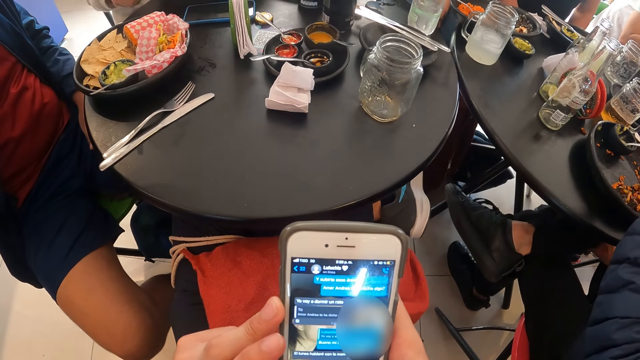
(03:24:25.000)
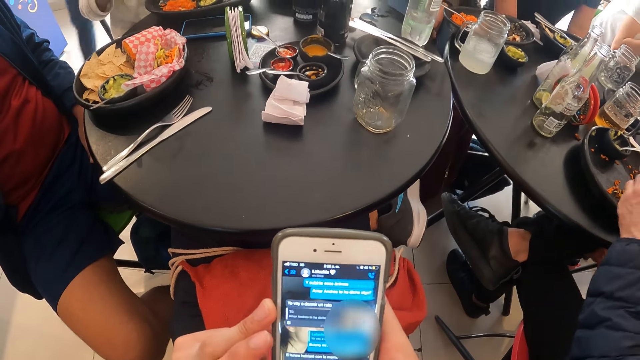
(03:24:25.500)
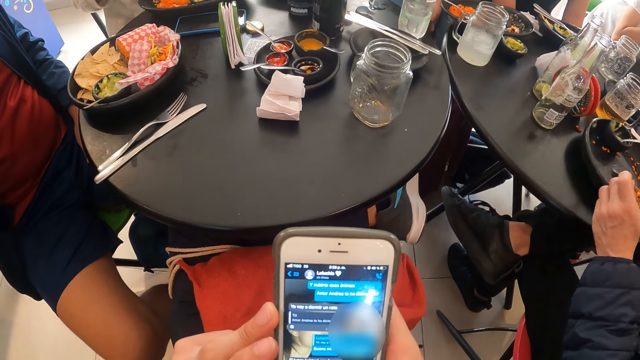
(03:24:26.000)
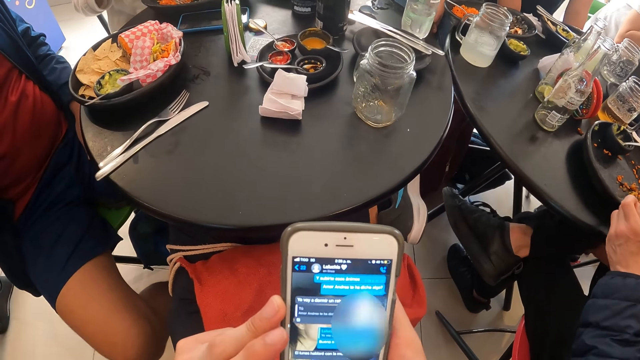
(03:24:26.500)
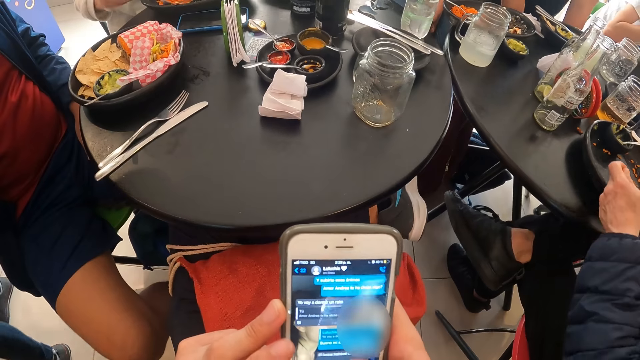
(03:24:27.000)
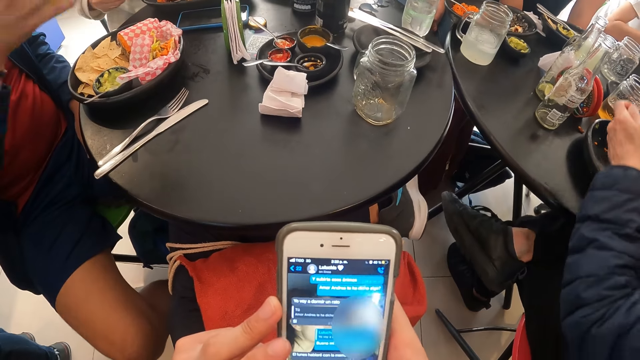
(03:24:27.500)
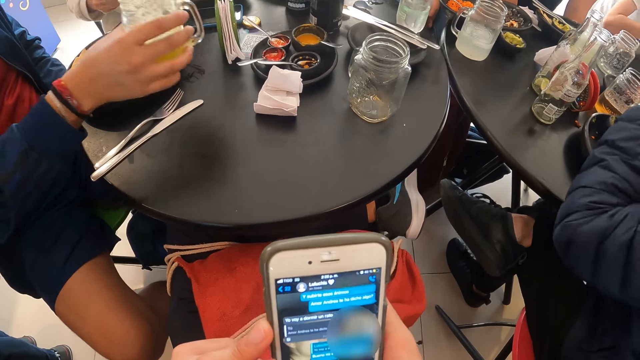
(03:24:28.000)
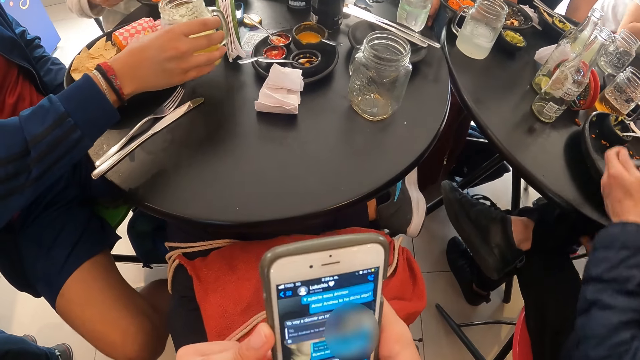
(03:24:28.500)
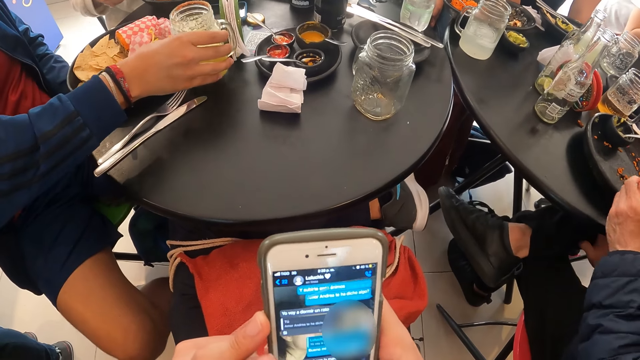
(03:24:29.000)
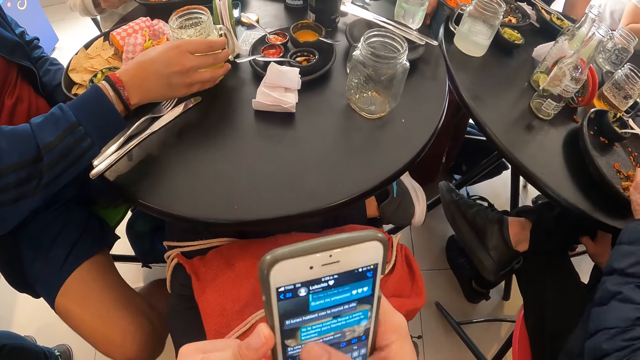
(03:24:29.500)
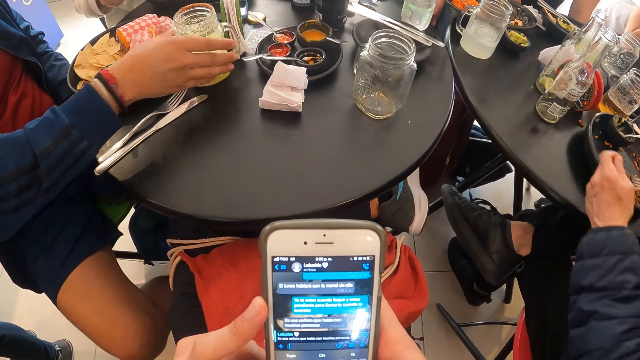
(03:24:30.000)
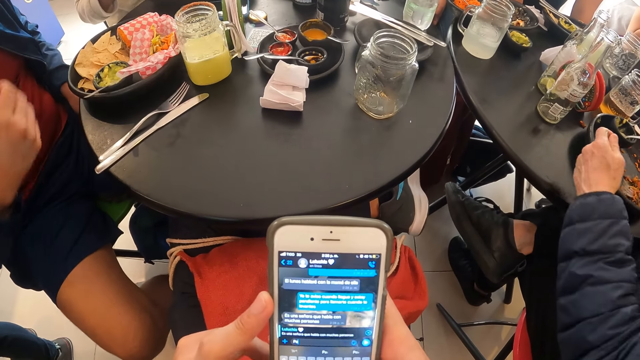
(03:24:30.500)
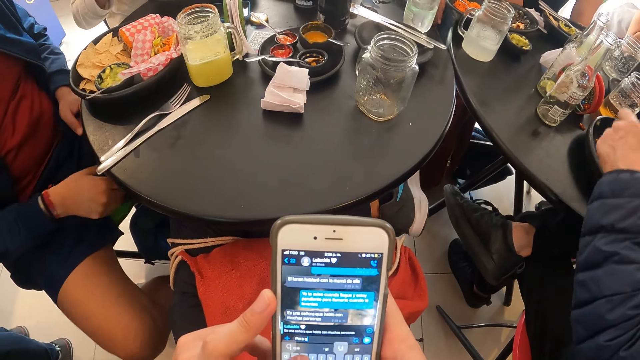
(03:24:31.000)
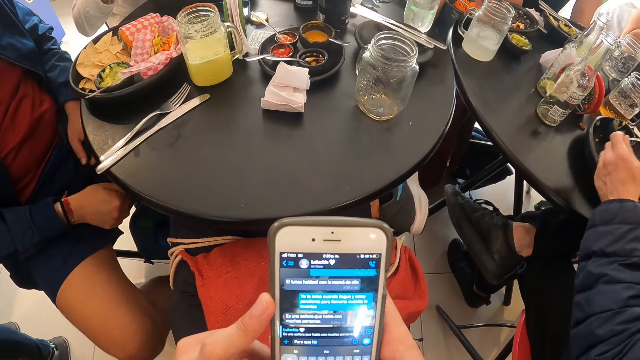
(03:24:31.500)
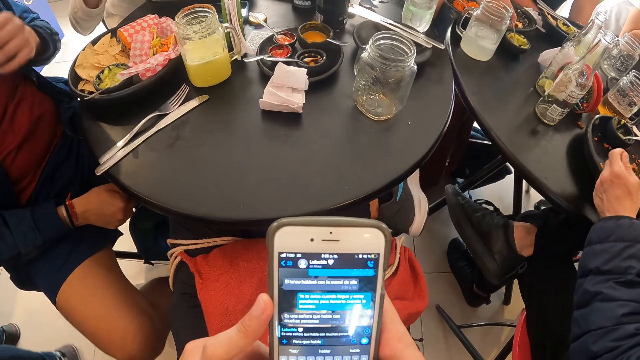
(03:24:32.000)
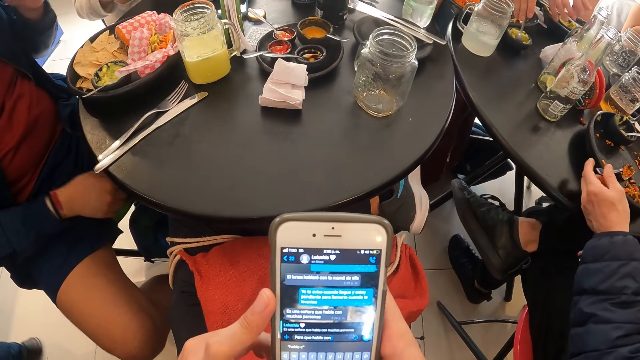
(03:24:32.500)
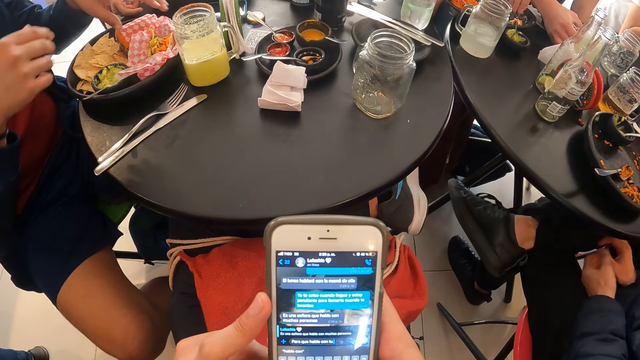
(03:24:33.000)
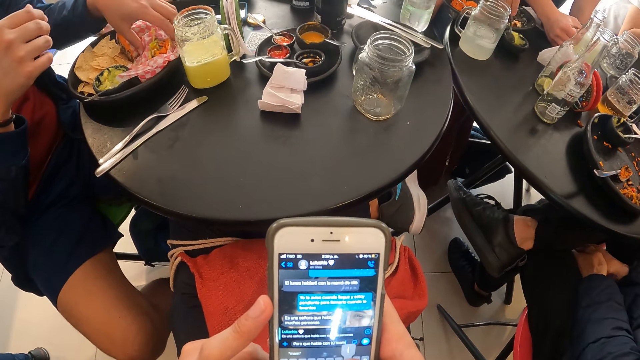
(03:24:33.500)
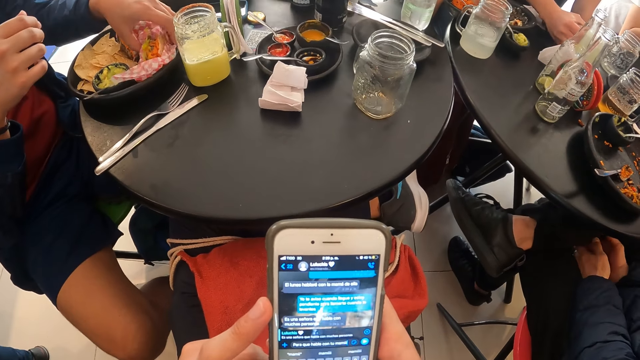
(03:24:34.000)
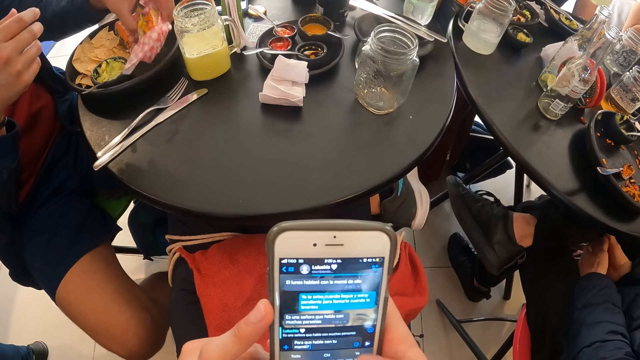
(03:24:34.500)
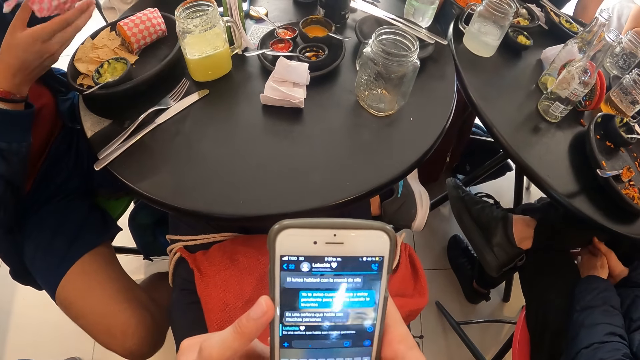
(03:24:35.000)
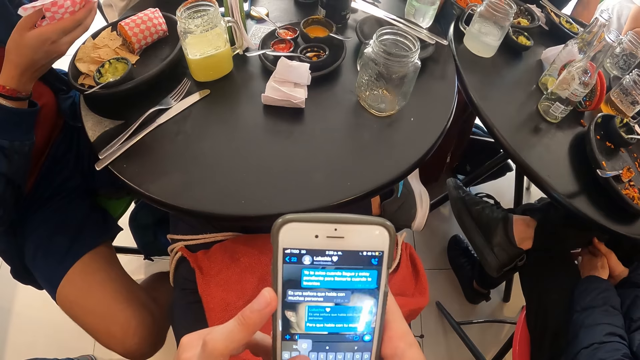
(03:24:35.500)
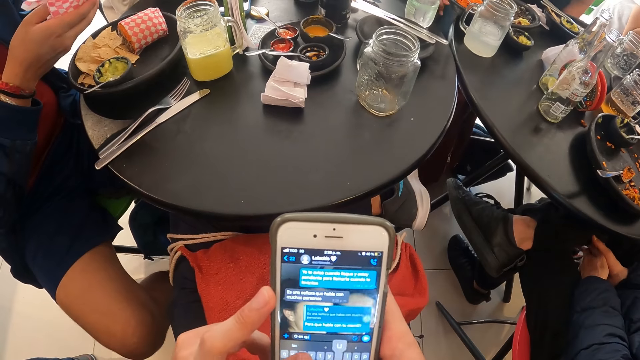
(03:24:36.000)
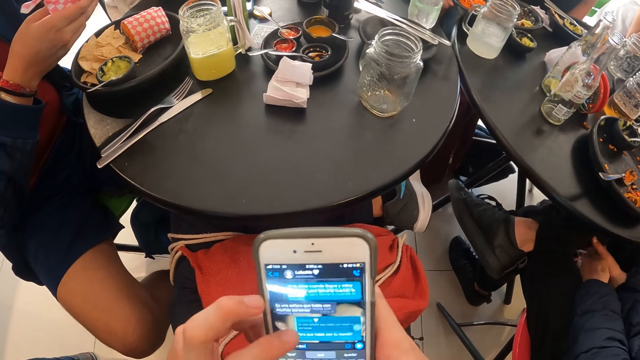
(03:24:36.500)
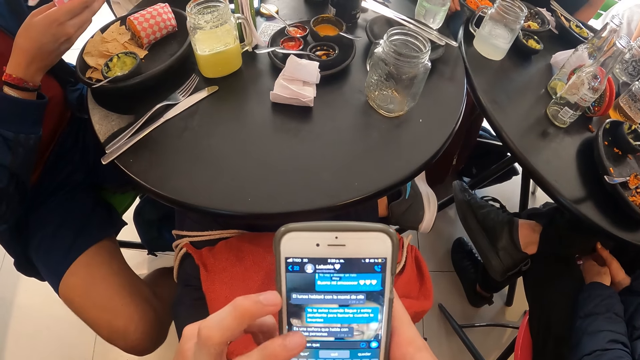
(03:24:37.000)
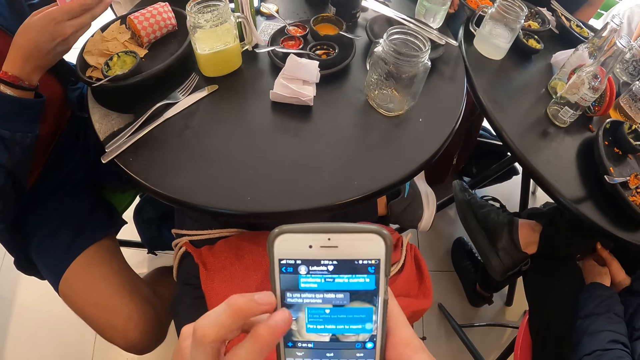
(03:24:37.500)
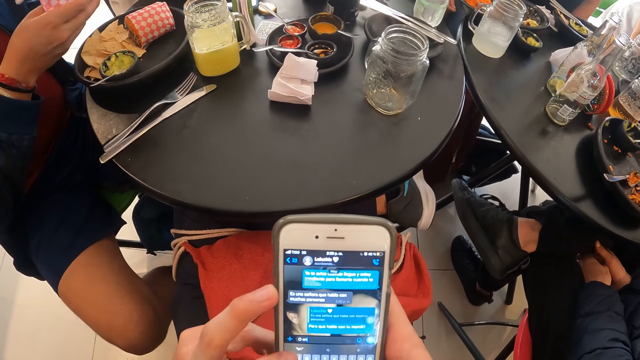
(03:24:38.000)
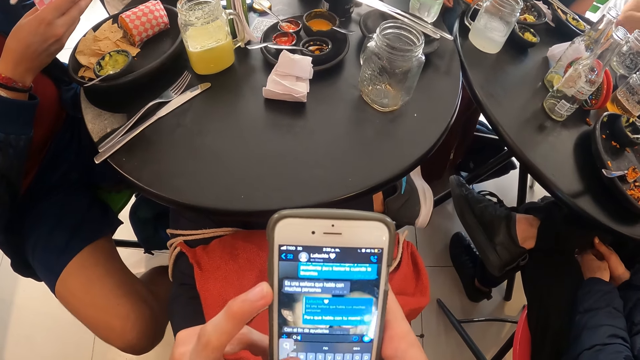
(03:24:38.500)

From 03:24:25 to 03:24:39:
A man packs rice in the plate with the fork in his left hand. Another man drops the cup of juice on the table with his right hand. A woman picks the spoon in the bowl on the table with her right hand. A third man picks the cup of juice on the table with his right hand. The second man picks the wrap of rice from the table with his left hand. The woman pours some cream into the plate with the spoon in her right hand, and drops the spoon in the bowl with her right hand.

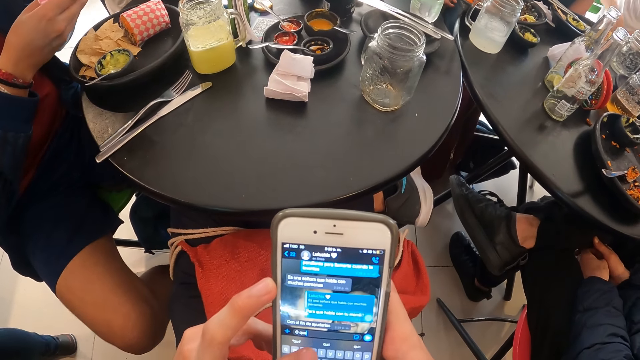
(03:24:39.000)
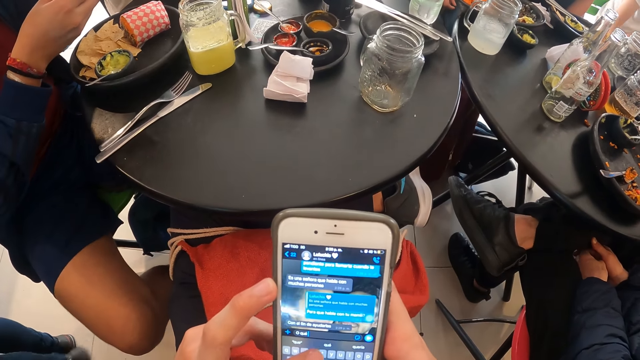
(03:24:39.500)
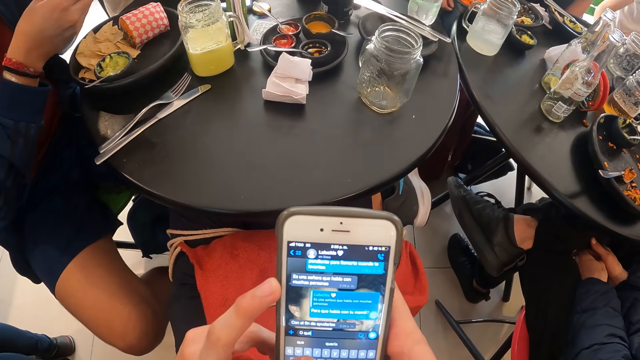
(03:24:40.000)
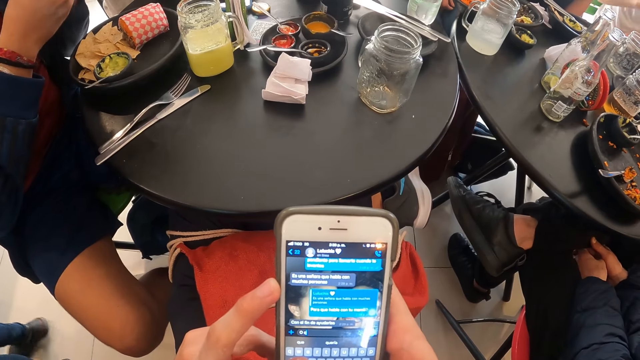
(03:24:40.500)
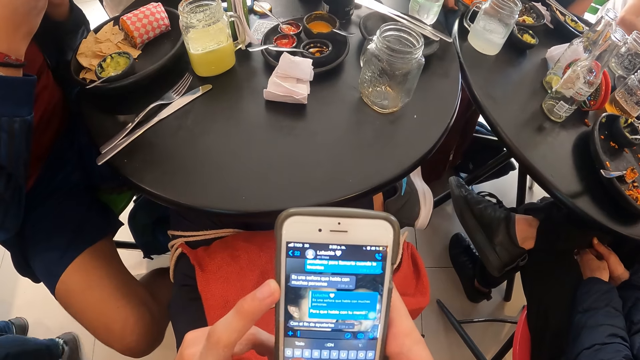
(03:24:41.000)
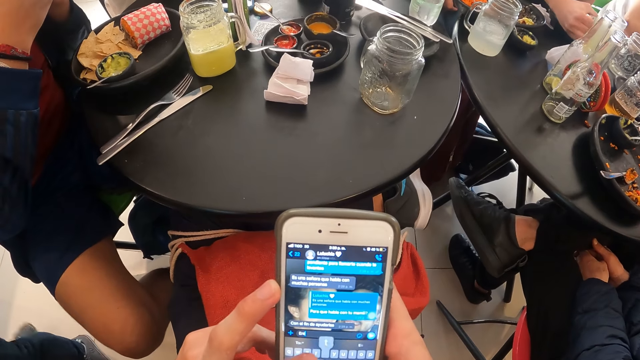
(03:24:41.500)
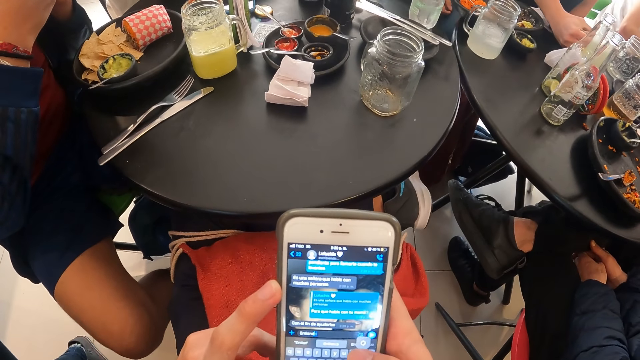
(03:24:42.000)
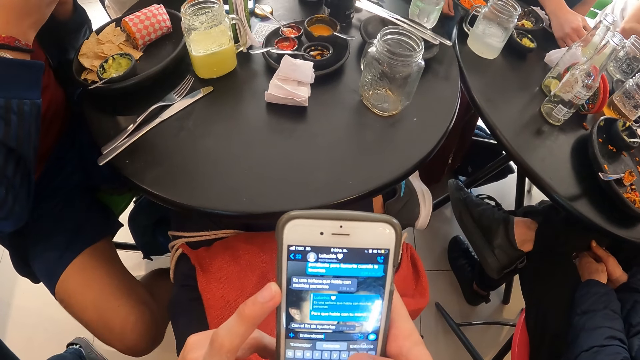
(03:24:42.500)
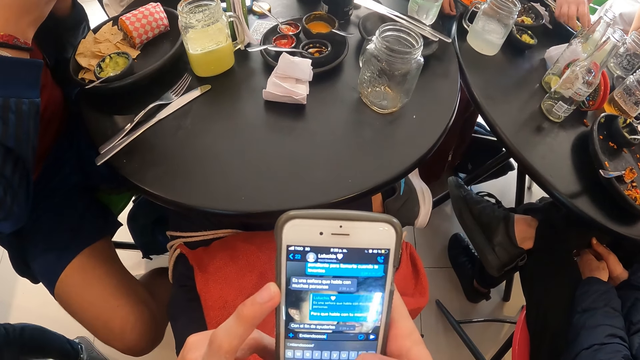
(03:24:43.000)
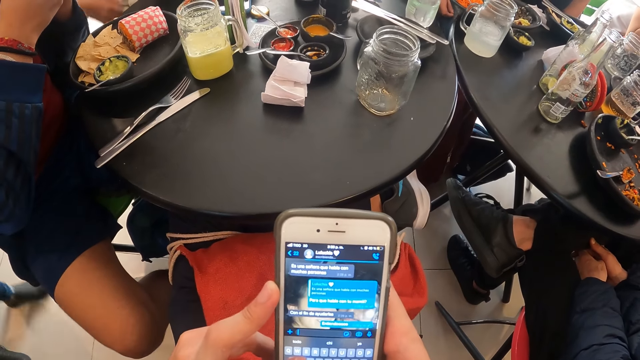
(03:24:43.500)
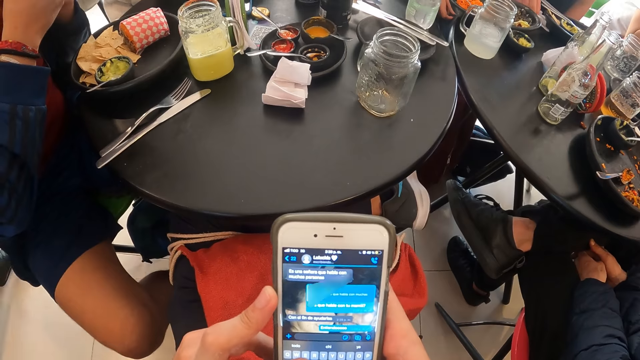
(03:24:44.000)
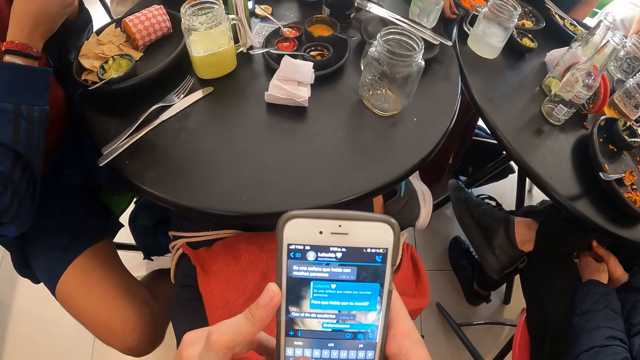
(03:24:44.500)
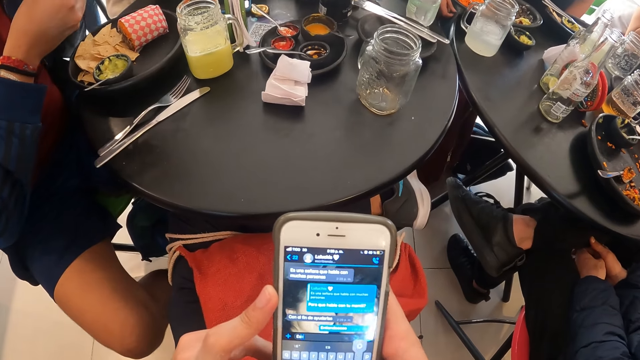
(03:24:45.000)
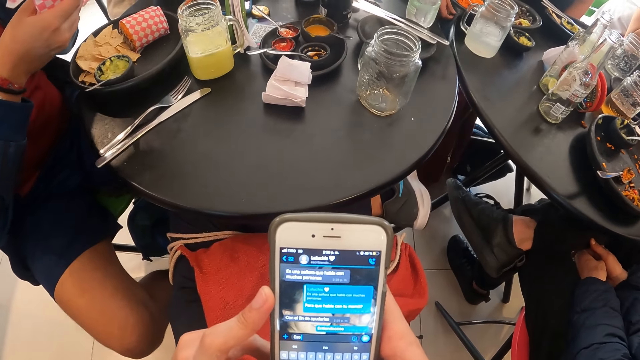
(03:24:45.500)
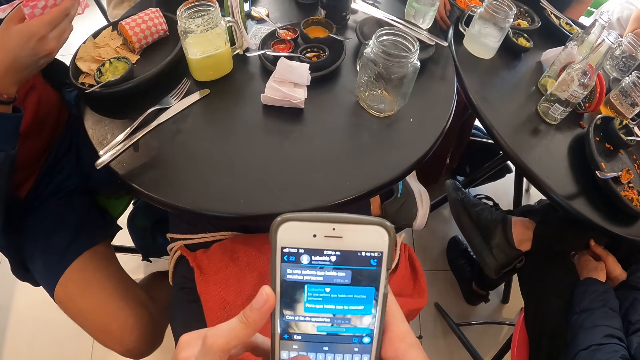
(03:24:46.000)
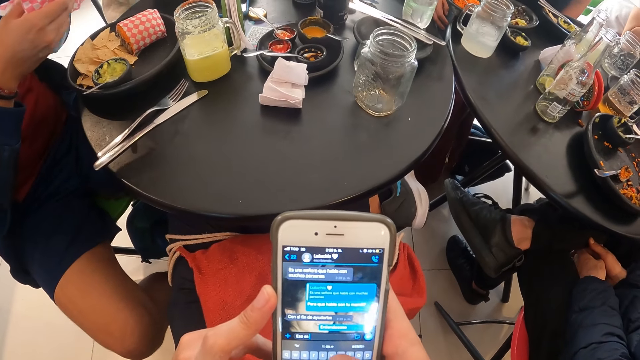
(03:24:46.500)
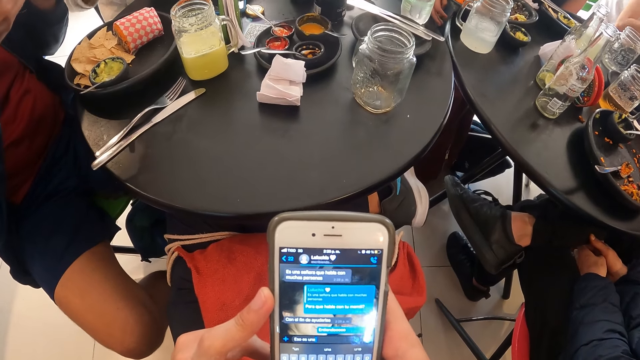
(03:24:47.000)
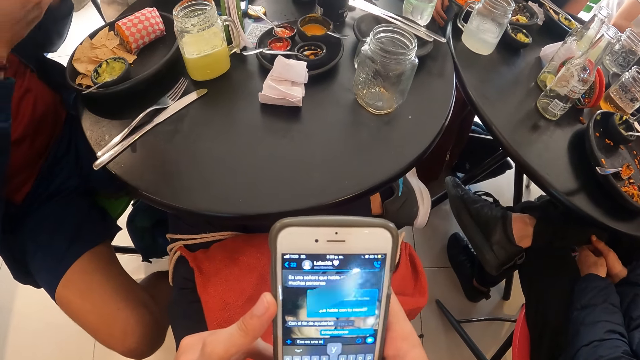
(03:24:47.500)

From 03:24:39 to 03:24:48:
A man drops the cup of juice on the table with his right hand. The man picks the tissue paper from the table with his right hand, and drops the tissue paper on the table with his right hand.
